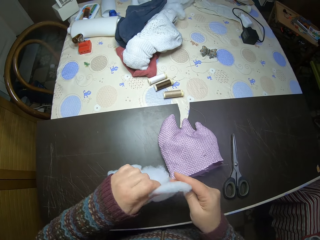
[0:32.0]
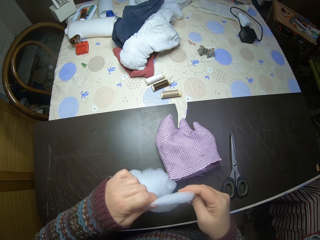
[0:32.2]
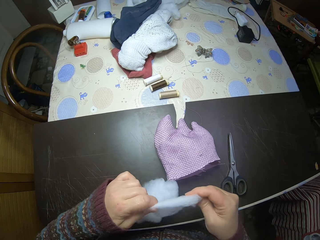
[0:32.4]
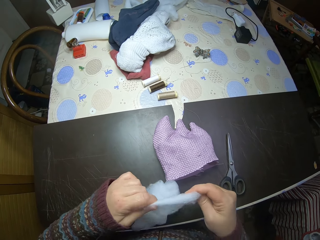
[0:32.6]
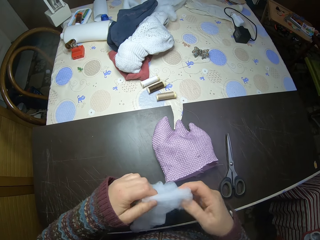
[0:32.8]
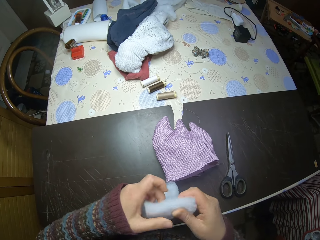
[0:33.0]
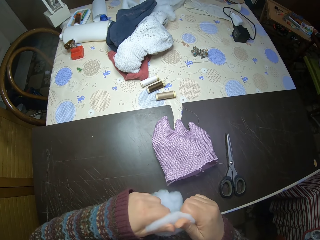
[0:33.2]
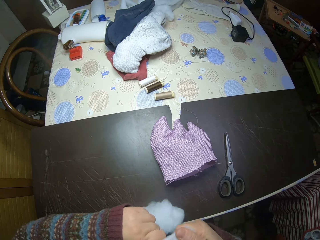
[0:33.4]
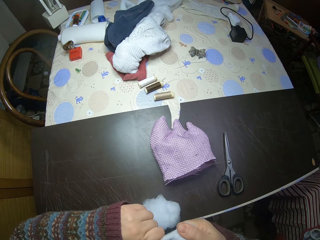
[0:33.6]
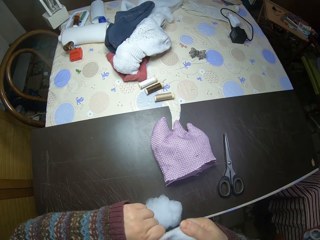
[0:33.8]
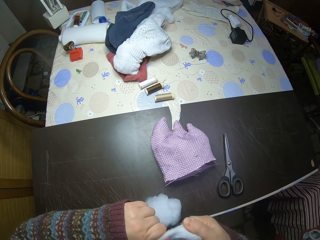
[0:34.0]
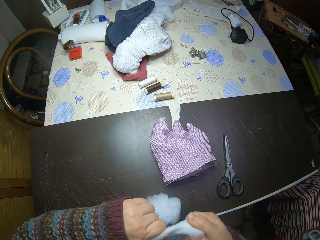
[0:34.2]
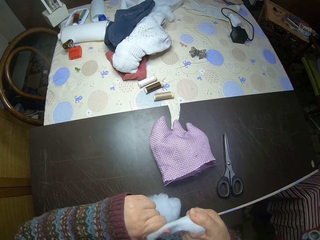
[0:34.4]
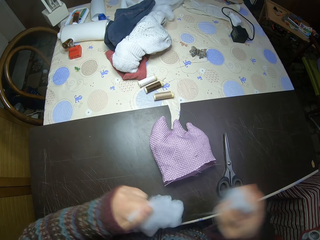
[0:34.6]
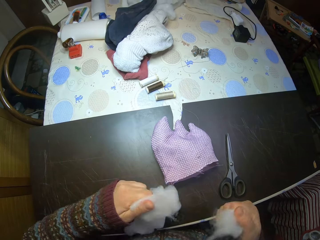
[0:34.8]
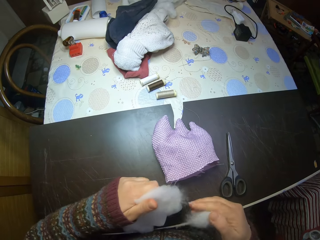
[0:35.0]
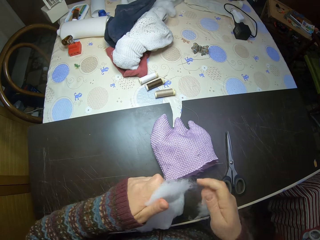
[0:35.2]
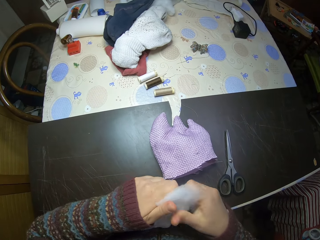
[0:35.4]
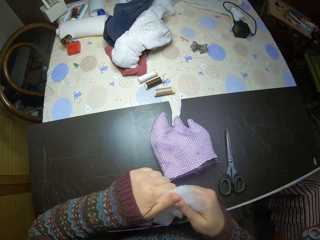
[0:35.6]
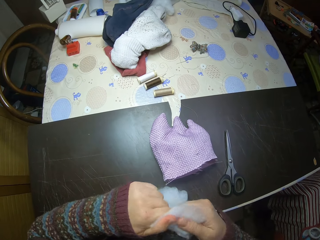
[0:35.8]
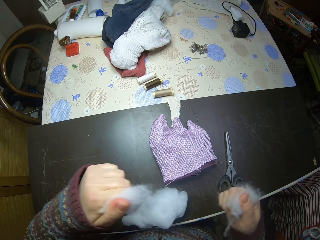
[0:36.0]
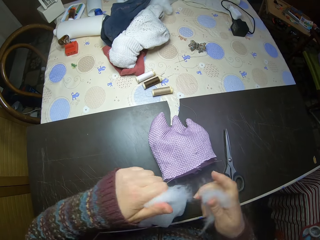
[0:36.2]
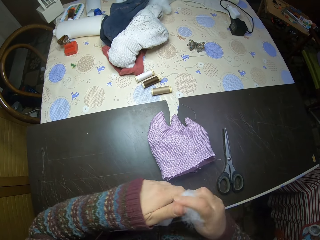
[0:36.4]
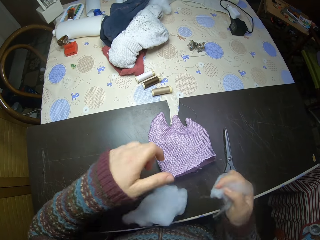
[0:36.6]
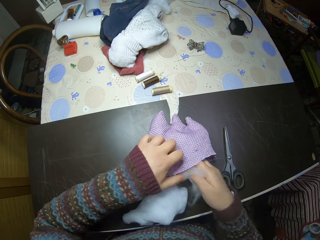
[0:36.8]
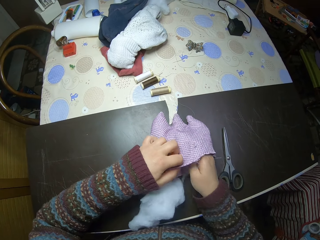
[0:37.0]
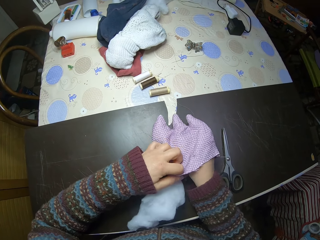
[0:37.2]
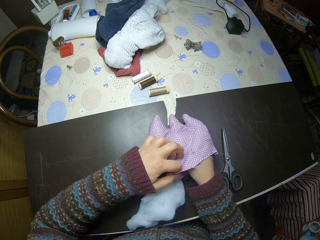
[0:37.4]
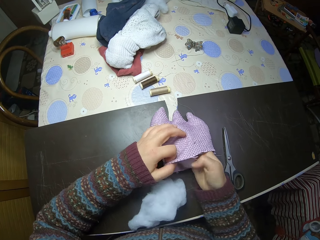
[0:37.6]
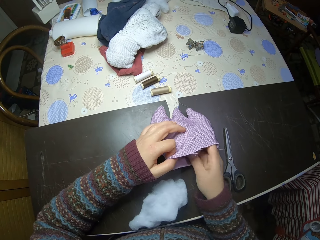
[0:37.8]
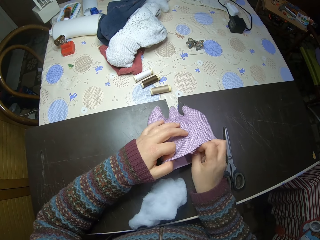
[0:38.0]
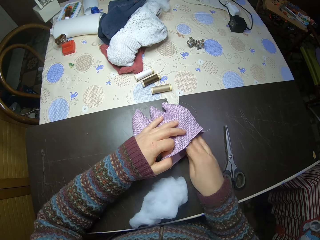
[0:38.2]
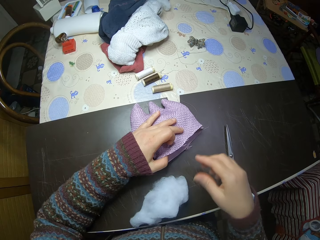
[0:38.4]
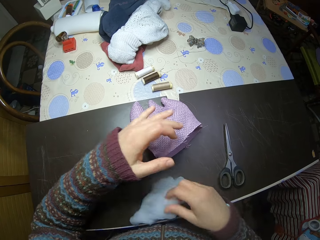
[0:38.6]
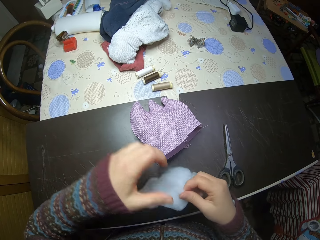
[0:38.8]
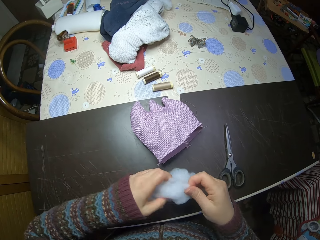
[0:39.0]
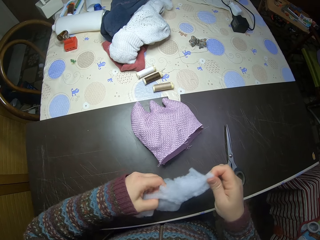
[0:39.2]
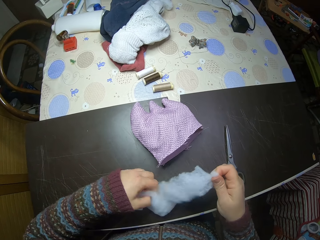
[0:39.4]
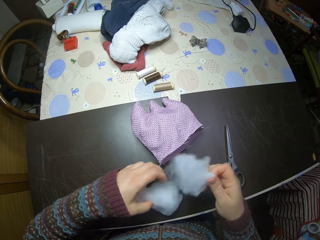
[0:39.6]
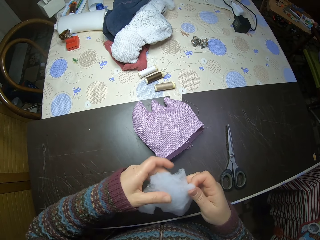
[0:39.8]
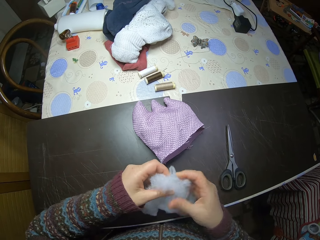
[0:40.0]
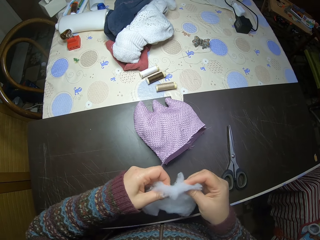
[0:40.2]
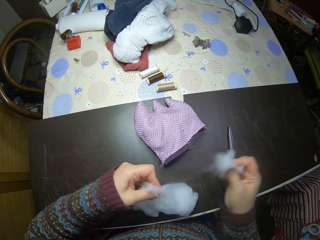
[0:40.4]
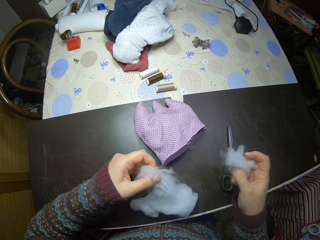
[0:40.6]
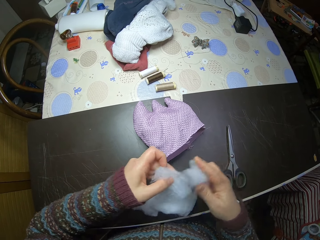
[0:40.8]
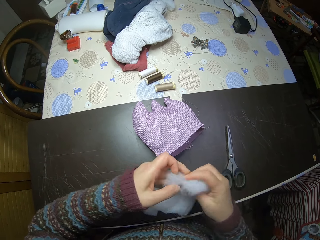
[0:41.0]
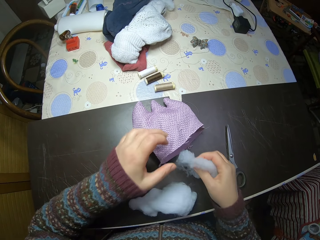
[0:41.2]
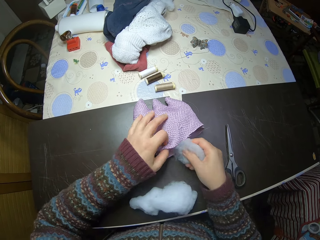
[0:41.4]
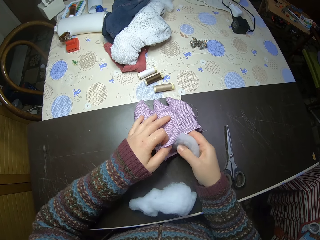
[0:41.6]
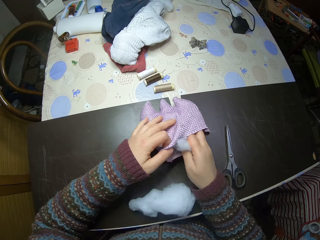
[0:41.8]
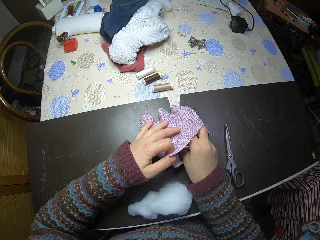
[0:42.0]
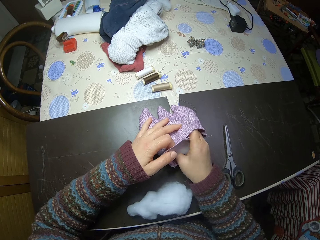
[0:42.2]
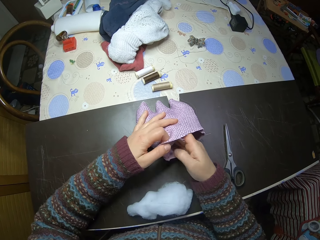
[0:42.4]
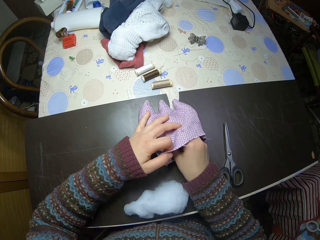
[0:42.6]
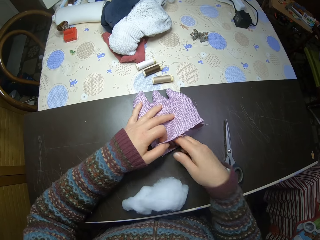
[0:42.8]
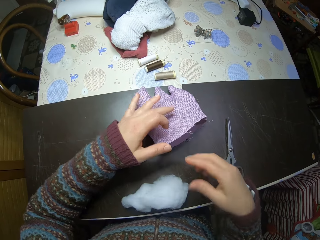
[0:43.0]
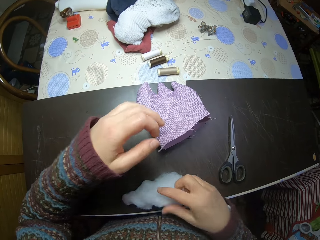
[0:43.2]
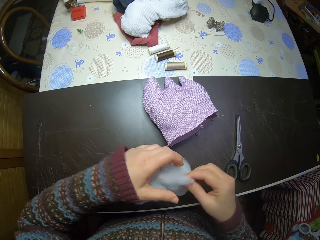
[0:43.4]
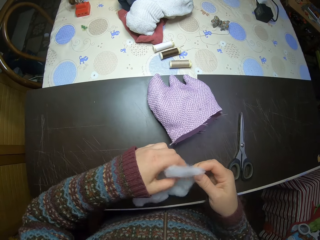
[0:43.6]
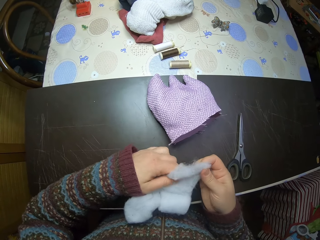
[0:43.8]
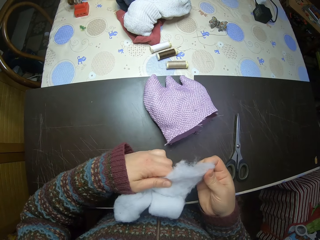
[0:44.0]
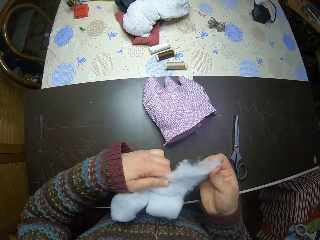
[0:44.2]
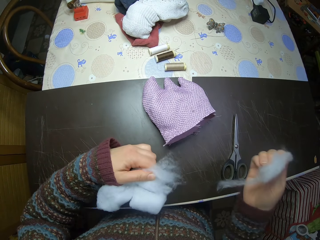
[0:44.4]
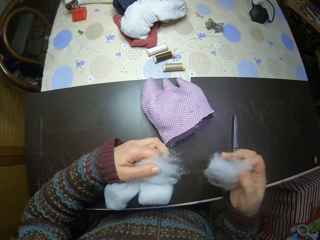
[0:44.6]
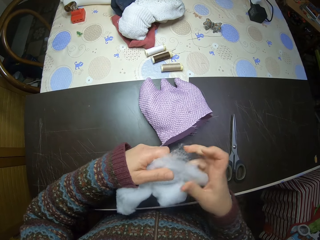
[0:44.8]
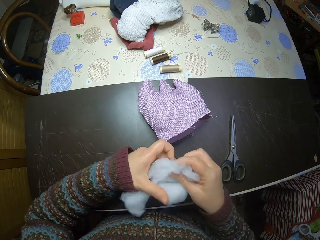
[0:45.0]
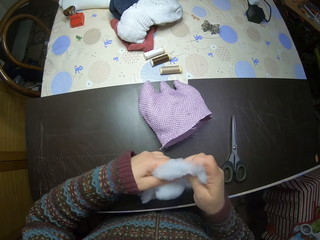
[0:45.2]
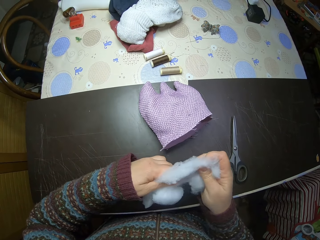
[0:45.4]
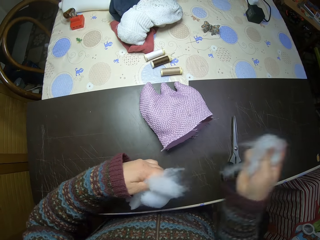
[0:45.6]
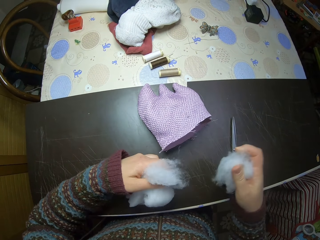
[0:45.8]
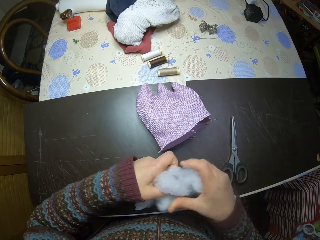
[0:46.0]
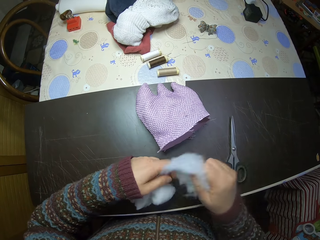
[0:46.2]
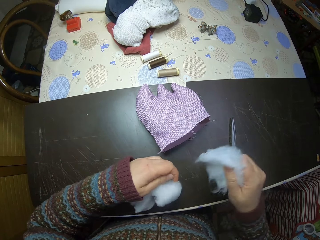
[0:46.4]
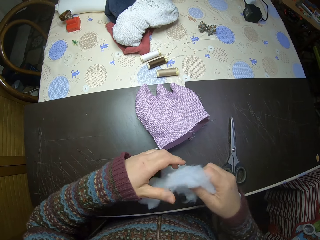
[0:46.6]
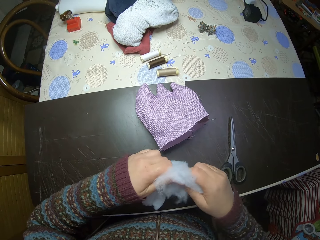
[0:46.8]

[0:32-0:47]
The camera wearer tears the cotton wool or polyester fiberfill. They cut the polyester fiberfill. They put the polyester fiberfill into the sewn fabric. They pick up the polyester fiberfill. They tear the cotton. They cut the polyester fiberfill. They put the polyester fiberfill into the sewn fabric. They pick up the polyester fiberfill. They tear the cotton wool. They cut the polyester fiberfill.

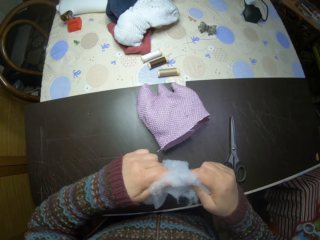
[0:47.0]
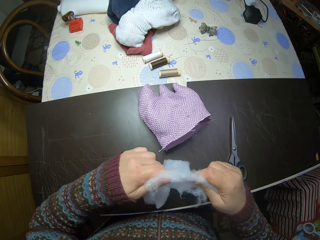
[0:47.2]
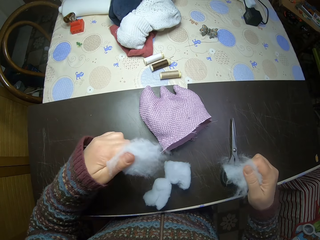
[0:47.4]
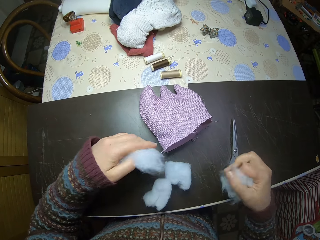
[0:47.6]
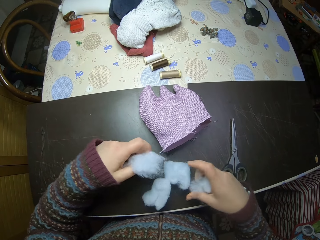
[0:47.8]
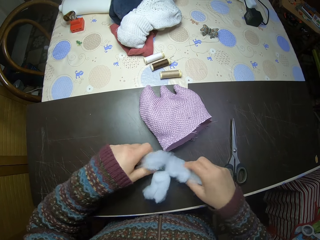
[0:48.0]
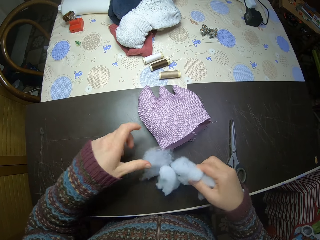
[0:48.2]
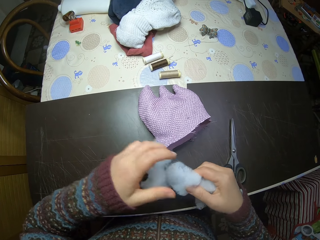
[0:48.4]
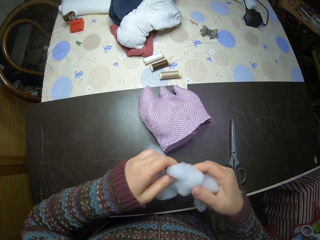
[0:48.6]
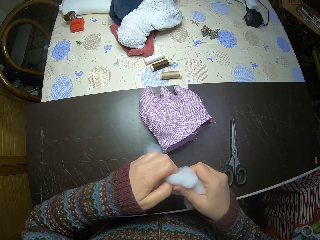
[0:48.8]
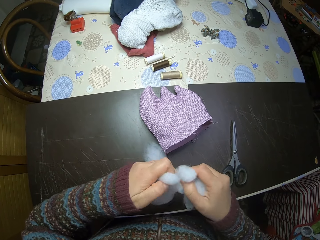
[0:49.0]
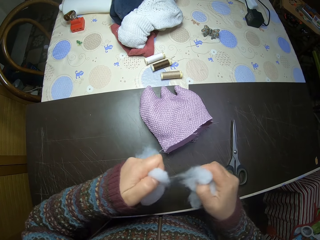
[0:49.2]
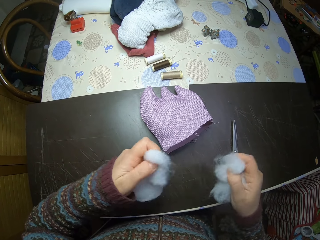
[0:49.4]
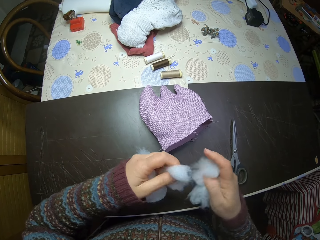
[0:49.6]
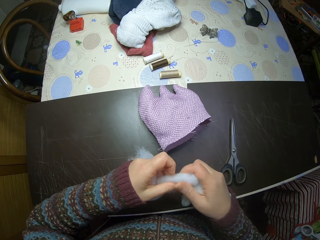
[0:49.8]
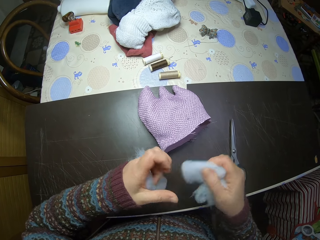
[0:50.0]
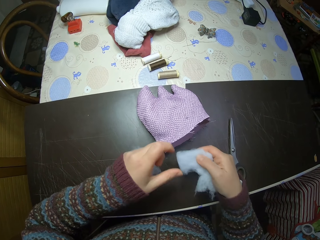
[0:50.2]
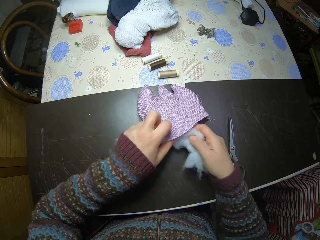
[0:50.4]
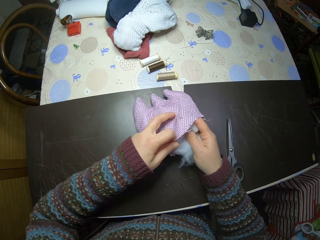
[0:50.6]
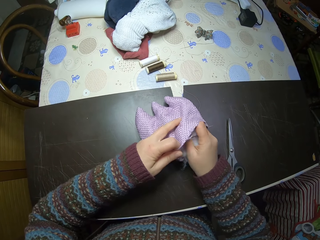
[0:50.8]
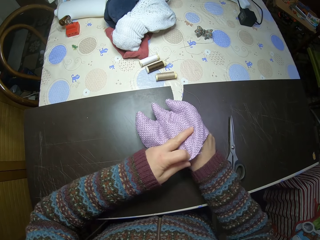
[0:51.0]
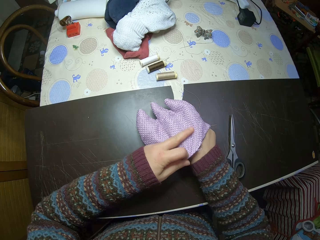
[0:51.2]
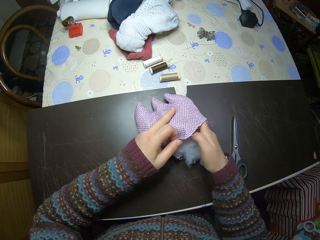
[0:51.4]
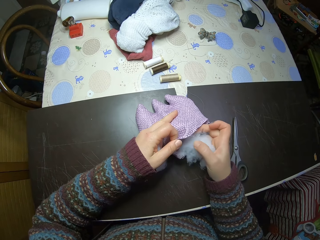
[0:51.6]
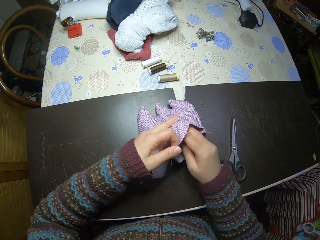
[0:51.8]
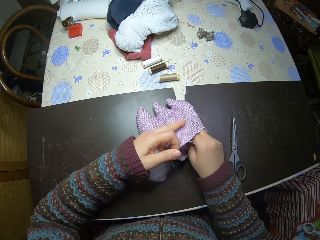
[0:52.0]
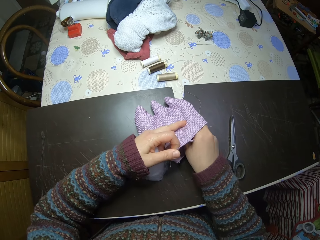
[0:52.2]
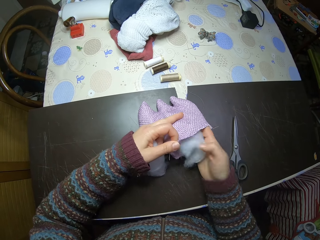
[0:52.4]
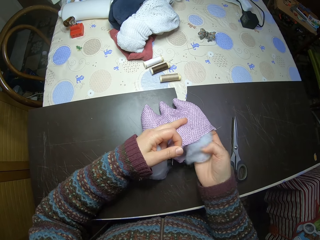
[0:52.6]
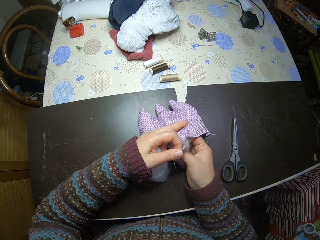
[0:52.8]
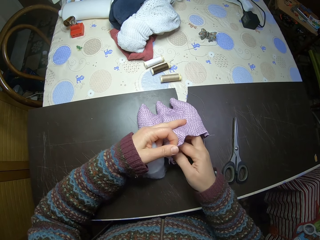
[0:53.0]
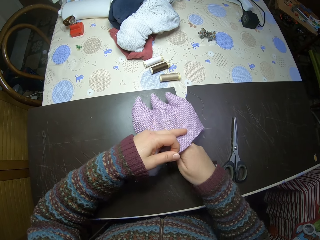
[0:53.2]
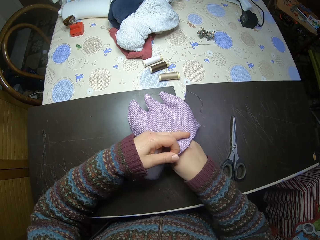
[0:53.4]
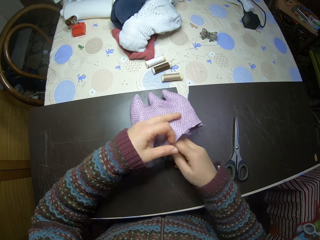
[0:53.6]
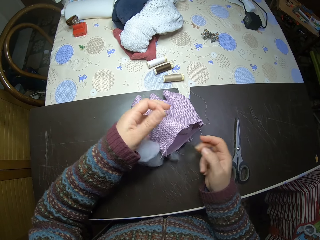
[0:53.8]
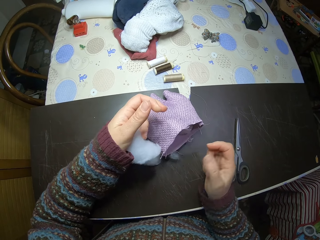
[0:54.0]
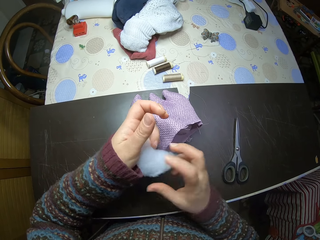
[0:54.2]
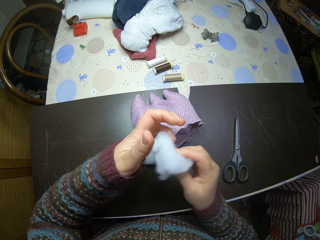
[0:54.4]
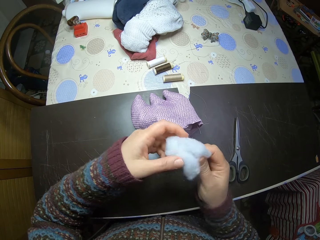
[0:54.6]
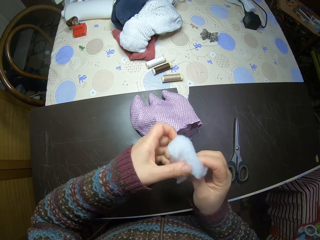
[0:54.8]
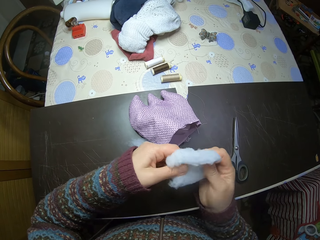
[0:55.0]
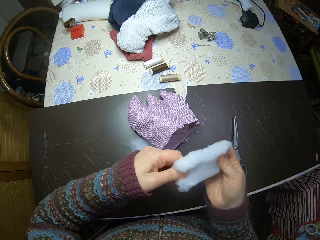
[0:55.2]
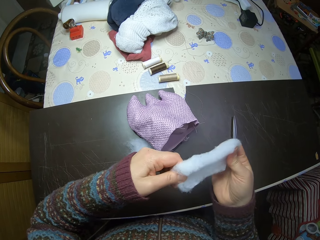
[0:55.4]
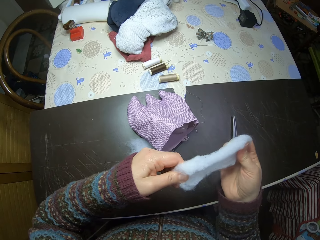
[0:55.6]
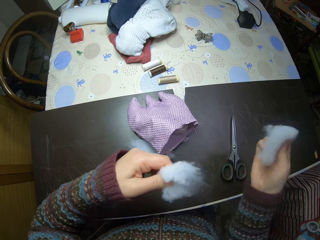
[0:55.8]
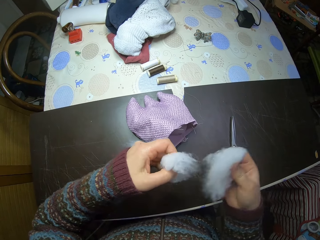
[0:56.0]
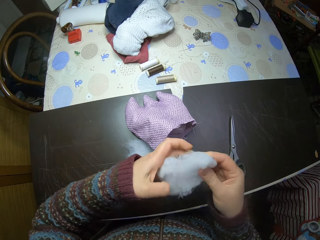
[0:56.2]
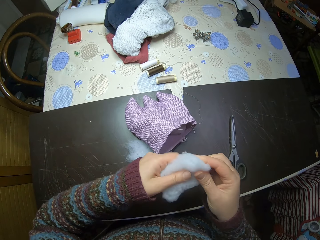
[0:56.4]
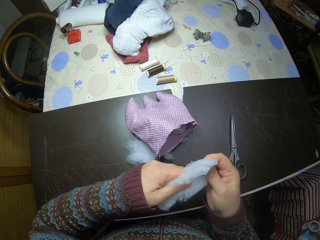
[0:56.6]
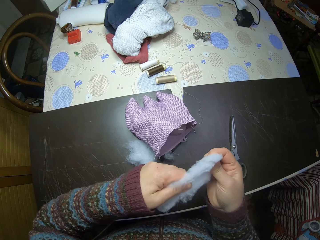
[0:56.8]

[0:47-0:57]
The camera wearer puts the polyester fiberfill or cotton into the sewn fabric. They tear the cotton.
